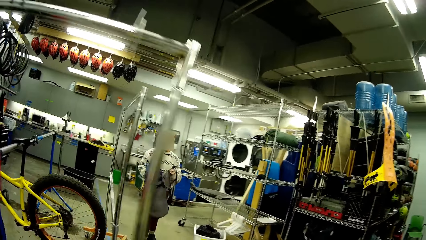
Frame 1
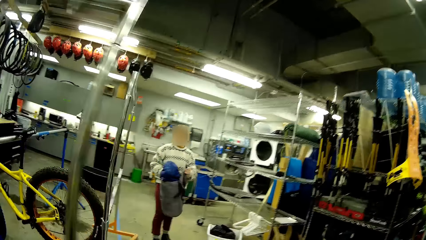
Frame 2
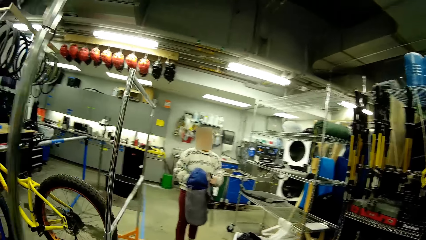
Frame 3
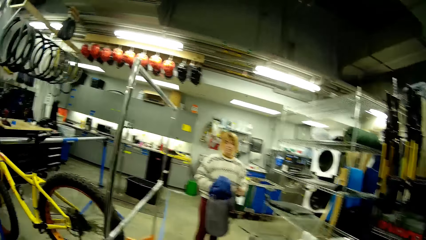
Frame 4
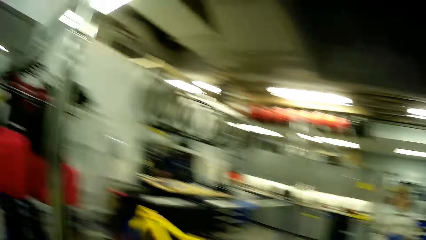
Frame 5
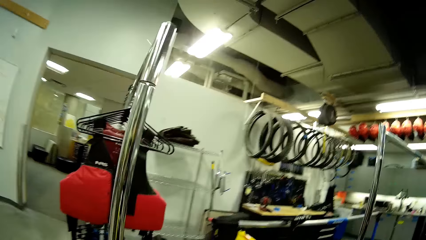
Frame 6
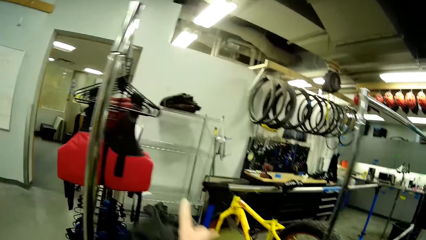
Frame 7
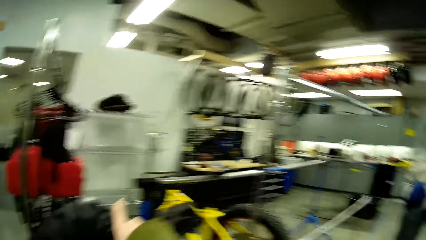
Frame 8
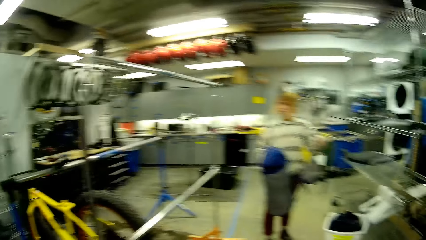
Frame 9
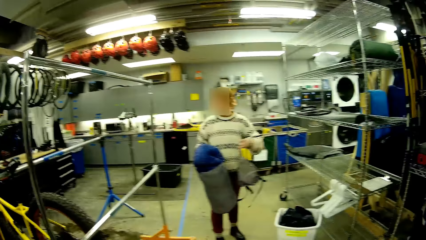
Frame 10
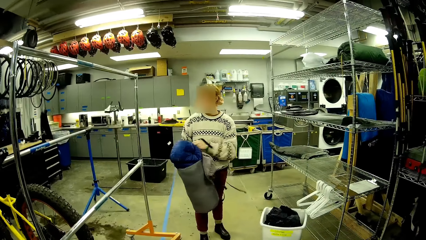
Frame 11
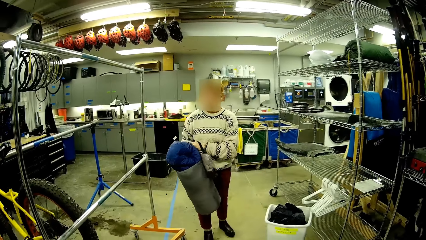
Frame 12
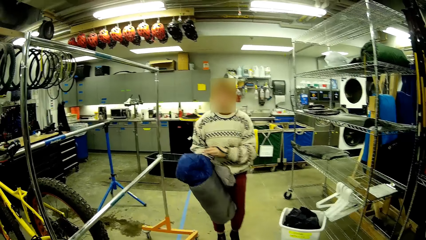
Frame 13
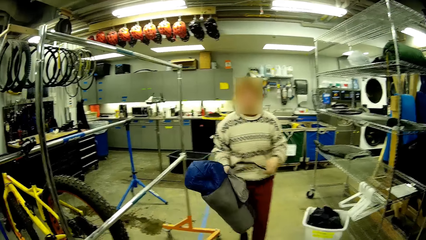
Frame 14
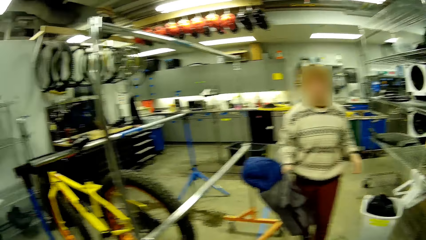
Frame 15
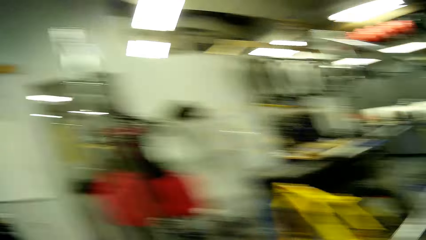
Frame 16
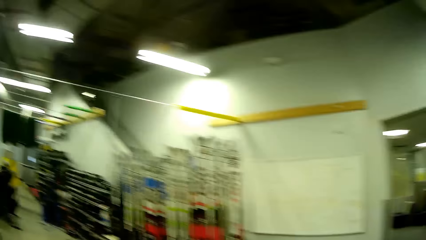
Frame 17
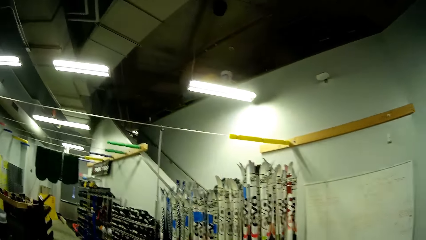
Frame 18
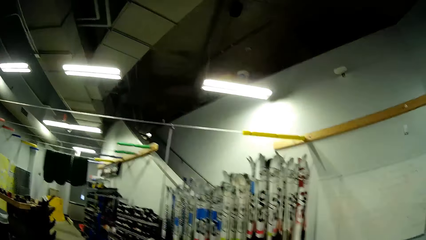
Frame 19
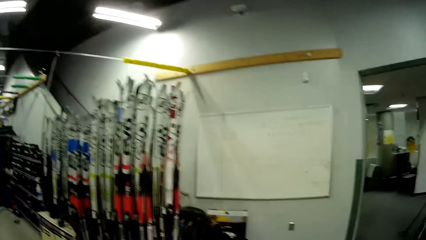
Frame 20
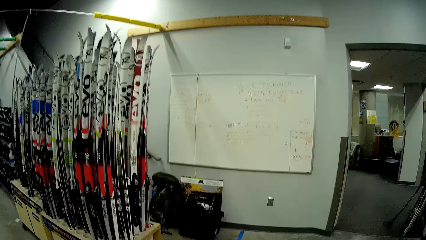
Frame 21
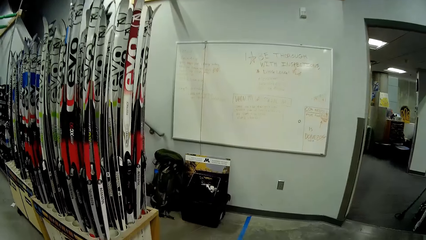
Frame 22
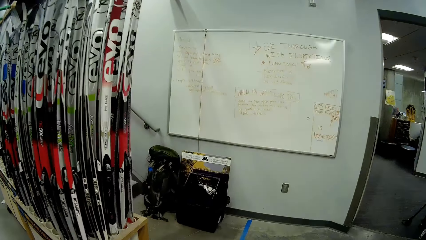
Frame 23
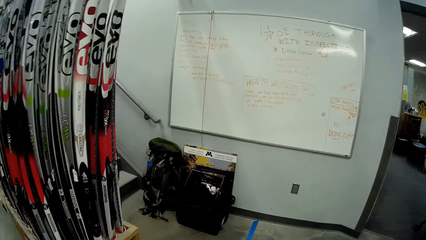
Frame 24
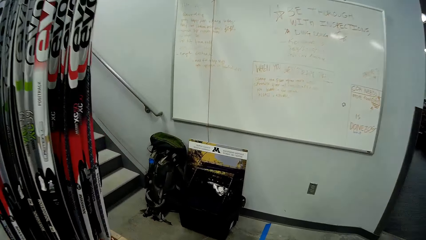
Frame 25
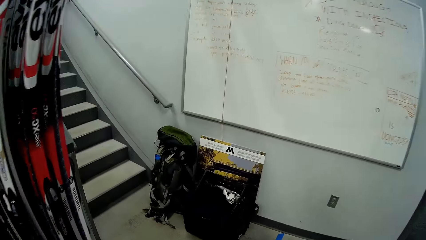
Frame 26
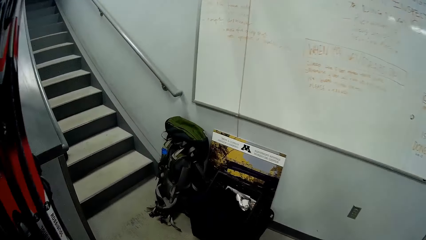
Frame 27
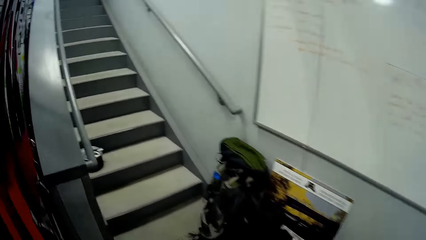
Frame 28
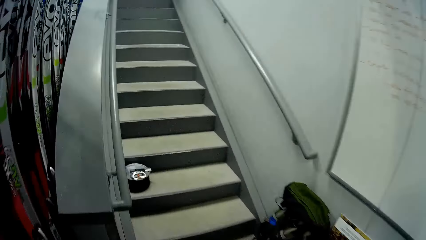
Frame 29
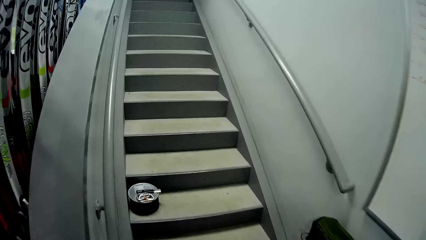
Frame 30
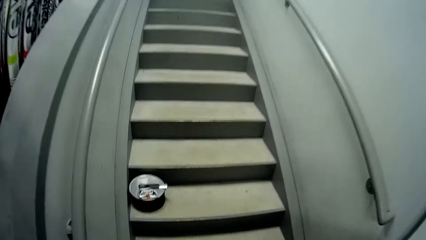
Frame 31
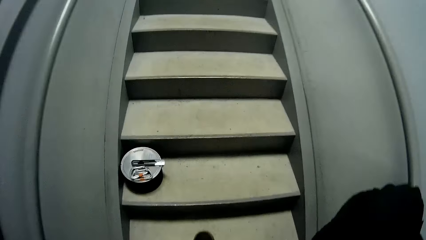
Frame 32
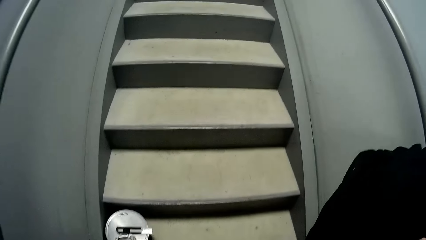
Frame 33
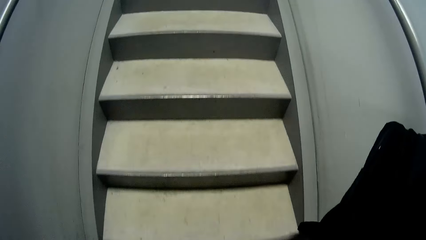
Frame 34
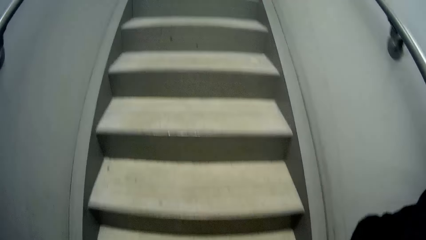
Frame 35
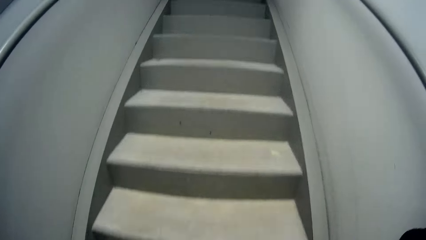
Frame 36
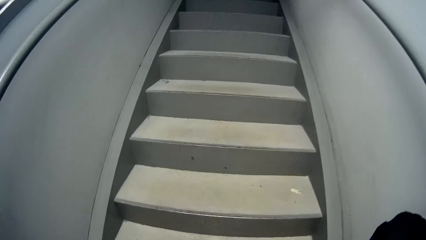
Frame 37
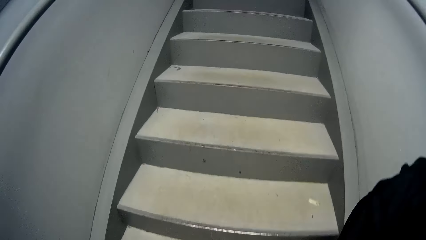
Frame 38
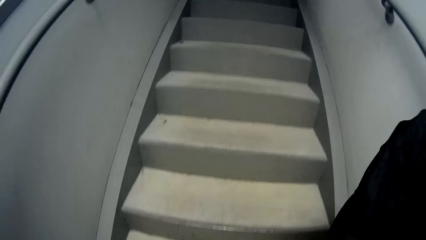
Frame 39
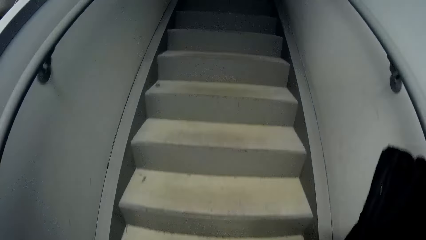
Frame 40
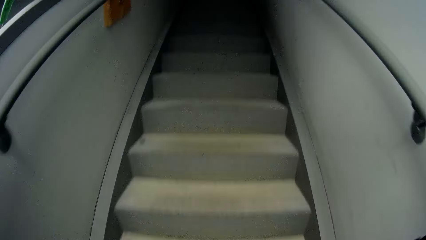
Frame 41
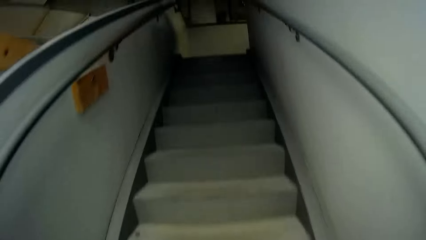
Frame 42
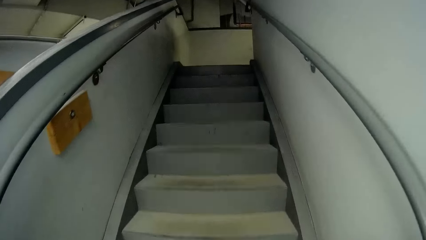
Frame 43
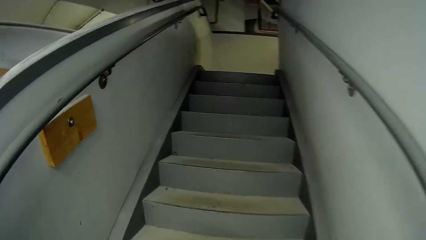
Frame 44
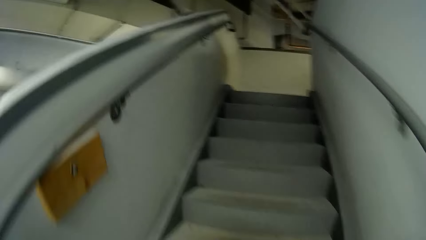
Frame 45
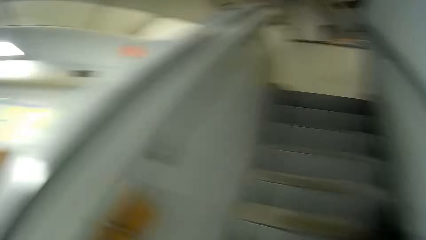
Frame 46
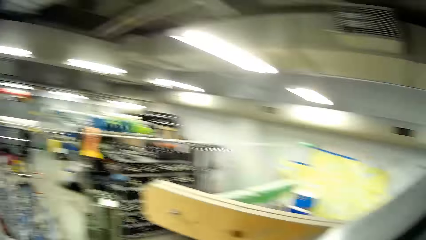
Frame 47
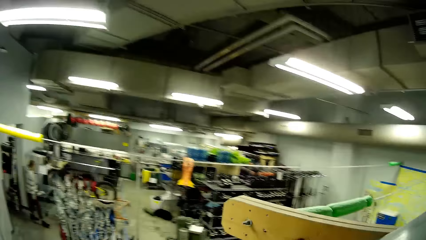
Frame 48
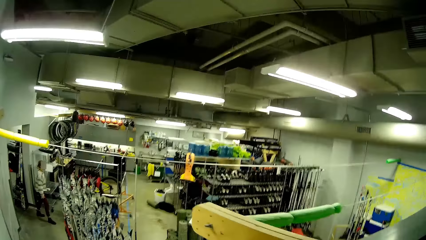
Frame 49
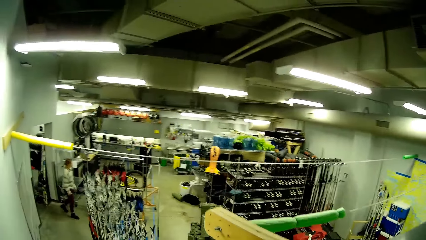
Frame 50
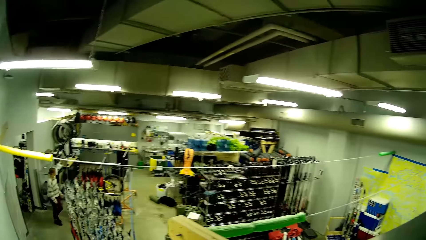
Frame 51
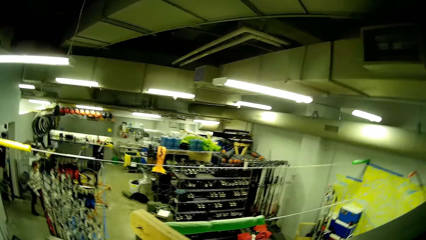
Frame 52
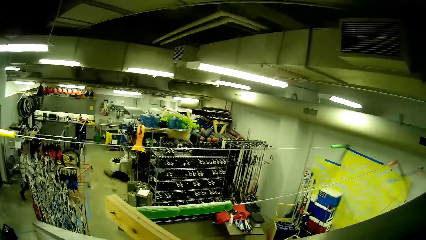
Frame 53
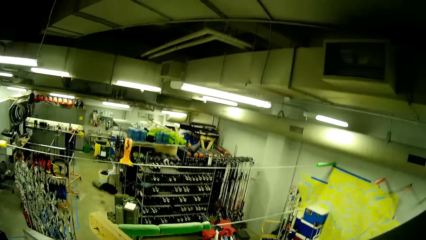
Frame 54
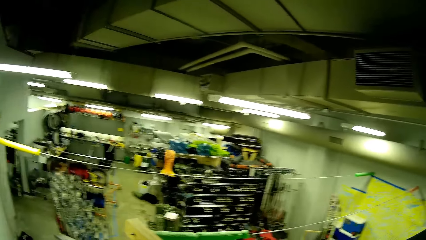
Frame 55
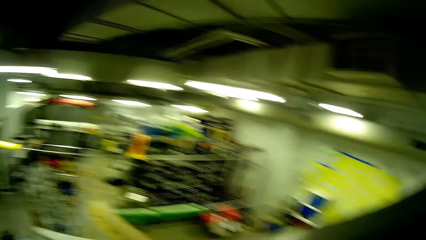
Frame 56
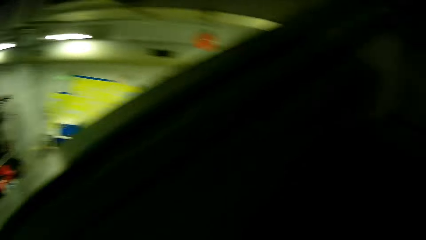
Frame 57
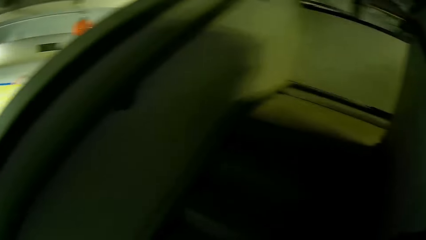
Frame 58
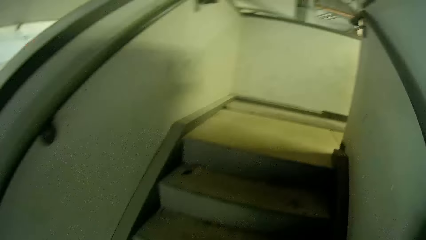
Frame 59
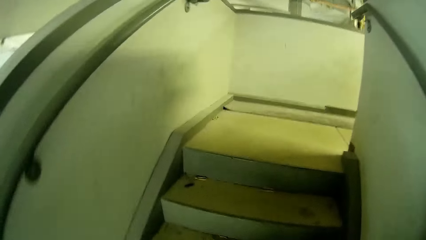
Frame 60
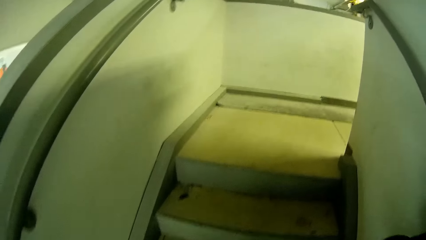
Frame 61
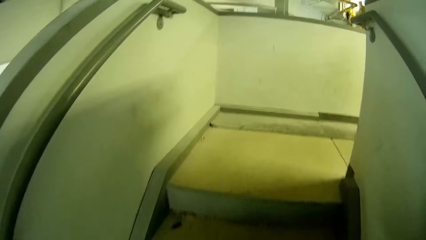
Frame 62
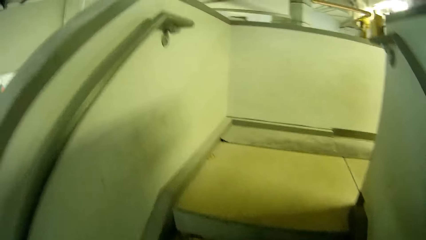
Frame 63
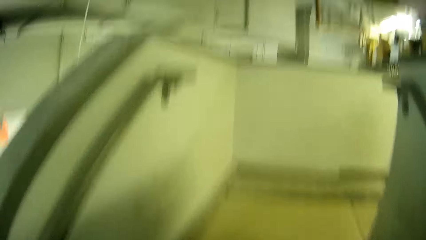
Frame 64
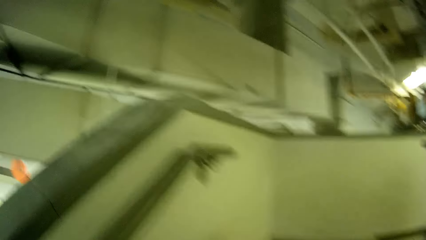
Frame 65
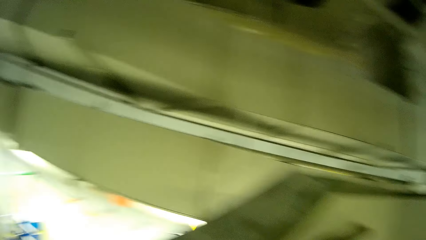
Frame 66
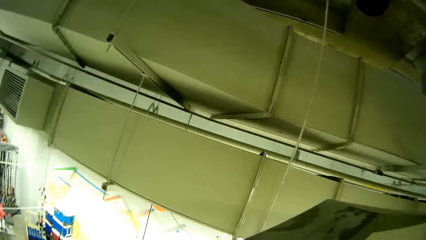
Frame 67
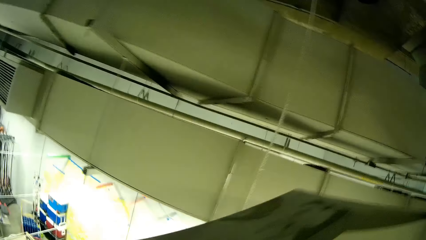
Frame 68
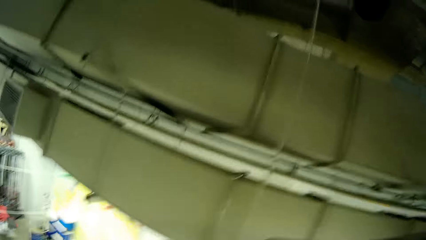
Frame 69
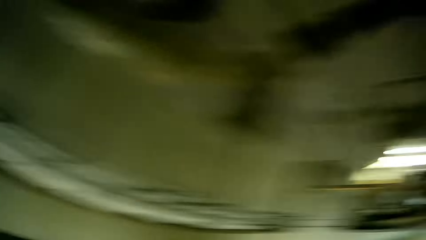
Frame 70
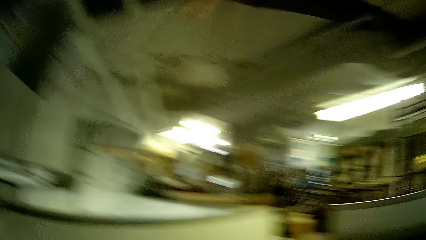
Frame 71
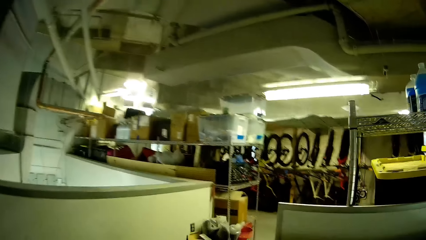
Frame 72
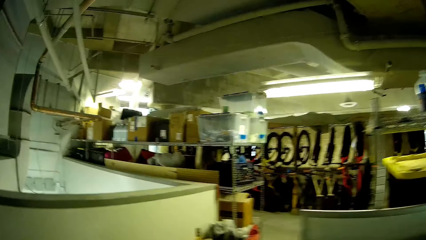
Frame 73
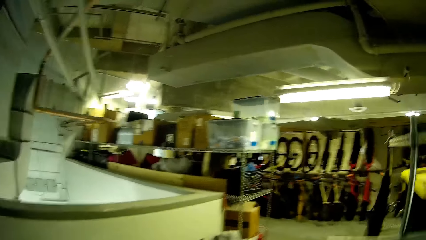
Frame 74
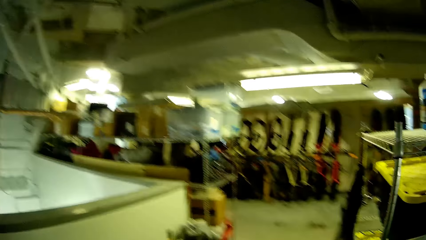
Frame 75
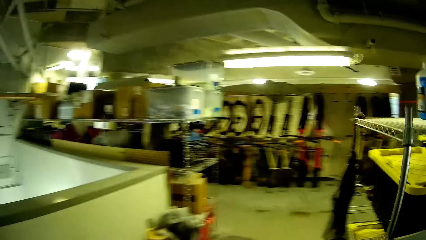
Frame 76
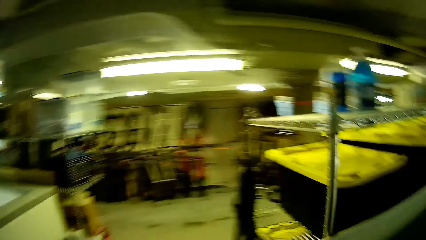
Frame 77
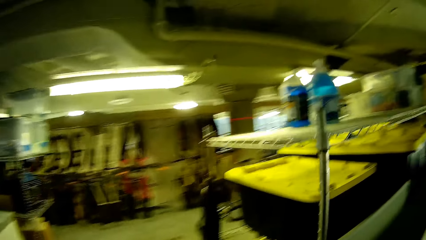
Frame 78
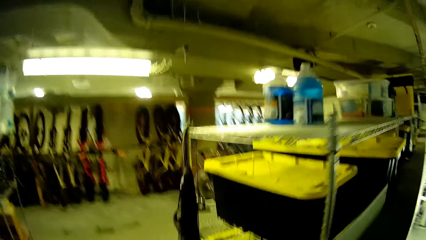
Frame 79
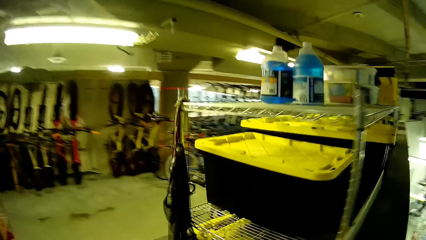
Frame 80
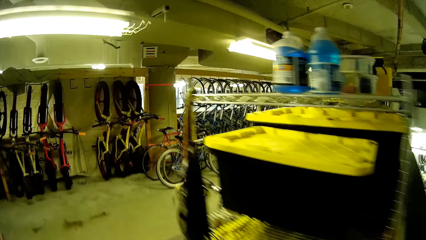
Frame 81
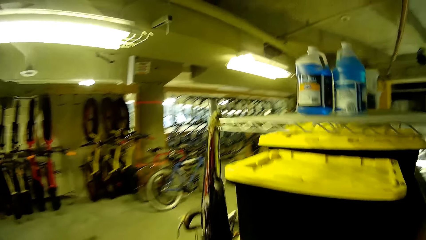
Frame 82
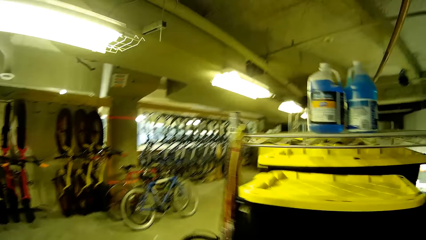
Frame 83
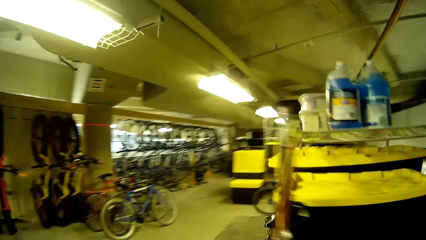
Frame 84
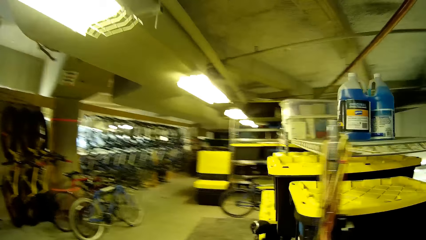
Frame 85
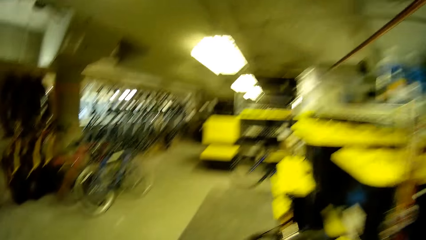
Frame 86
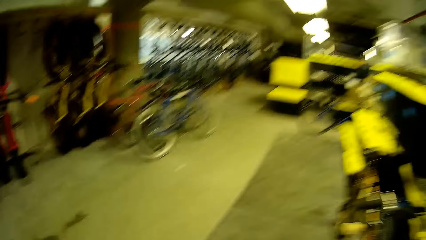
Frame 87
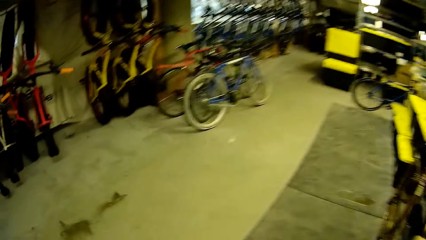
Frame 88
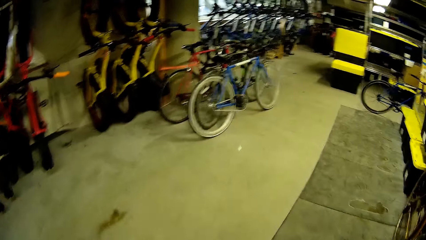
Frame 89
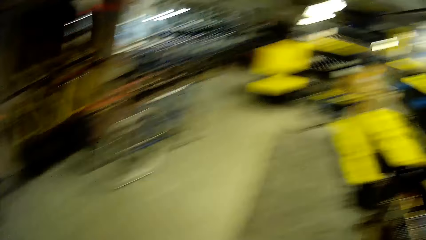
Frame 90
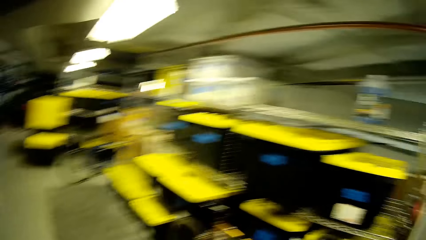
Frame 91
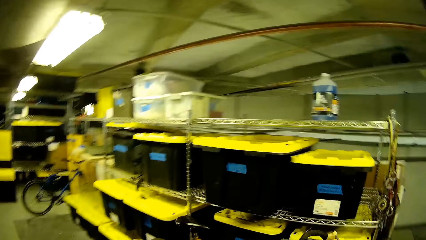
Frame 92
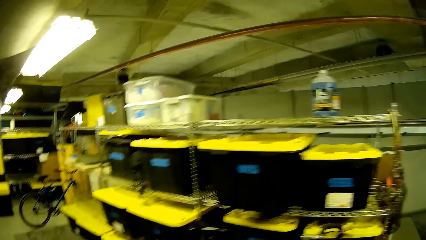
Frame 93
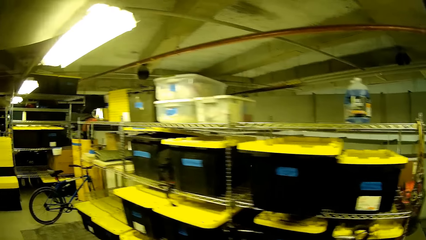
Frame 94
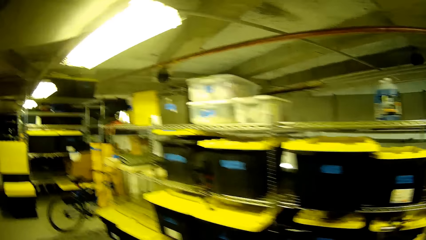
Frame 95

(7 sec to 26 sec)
The camera wearer dialogues with a person. They walk up the stairs. They look around. They walk on the stairway. They walk around the store.
